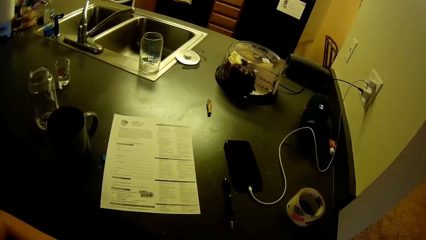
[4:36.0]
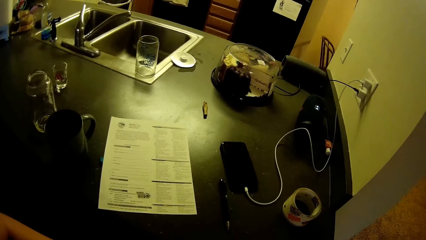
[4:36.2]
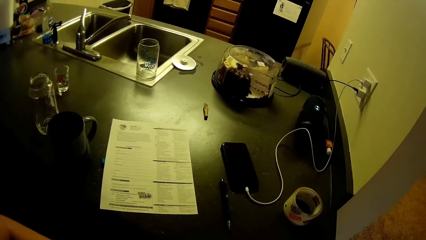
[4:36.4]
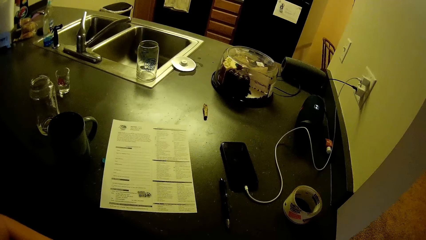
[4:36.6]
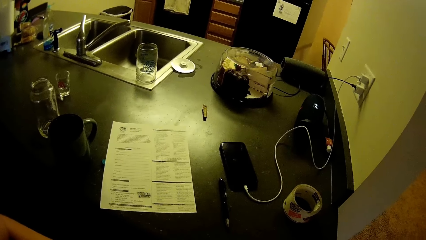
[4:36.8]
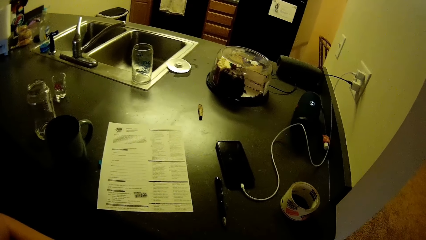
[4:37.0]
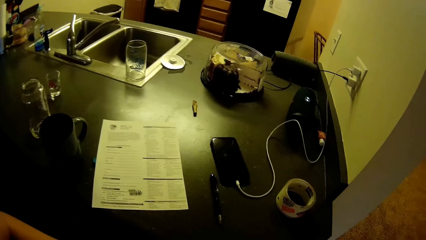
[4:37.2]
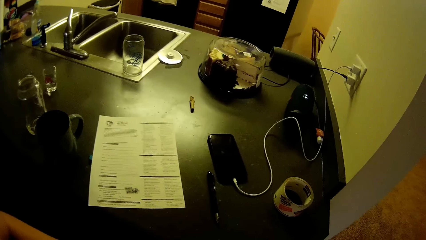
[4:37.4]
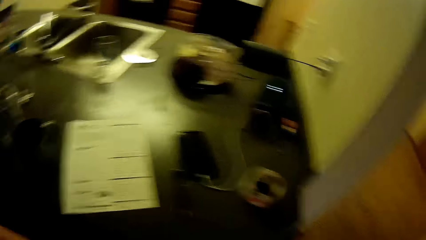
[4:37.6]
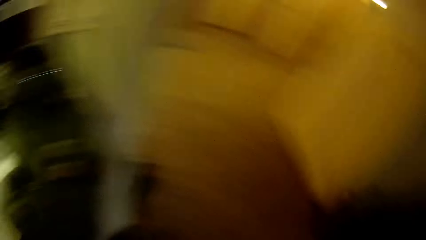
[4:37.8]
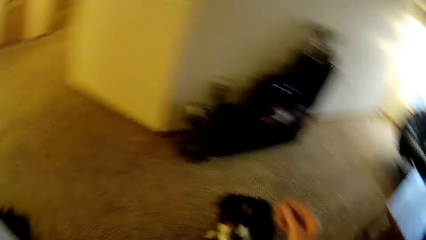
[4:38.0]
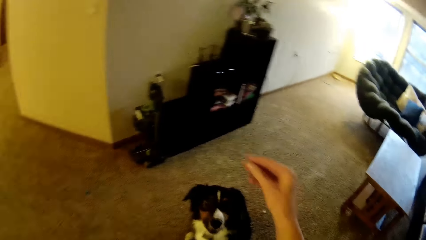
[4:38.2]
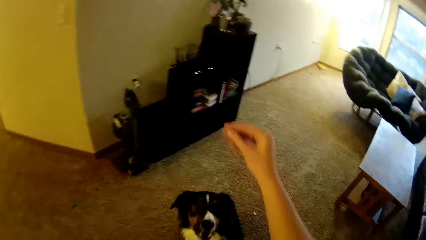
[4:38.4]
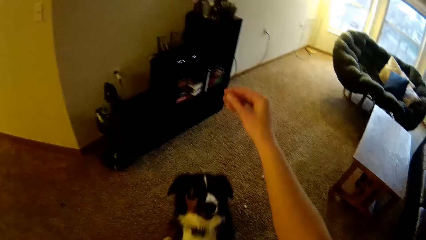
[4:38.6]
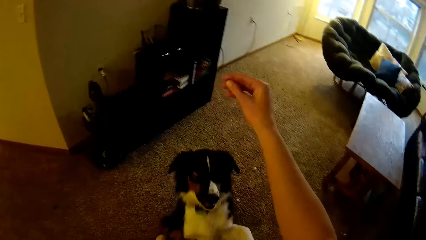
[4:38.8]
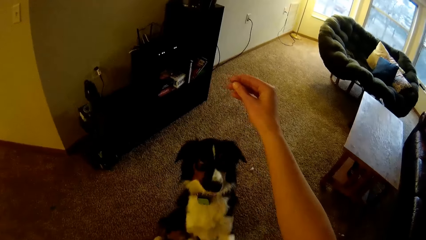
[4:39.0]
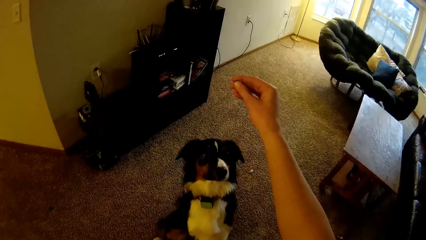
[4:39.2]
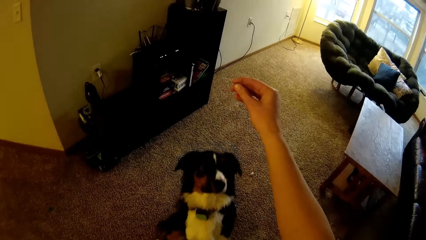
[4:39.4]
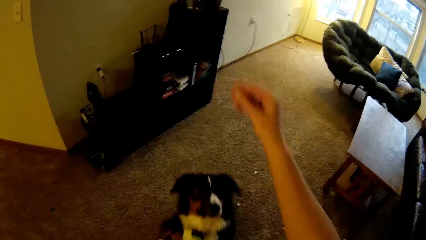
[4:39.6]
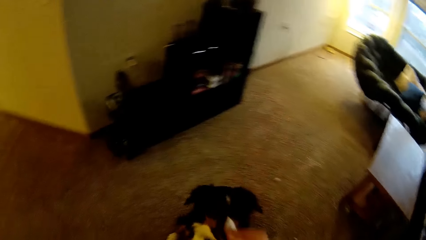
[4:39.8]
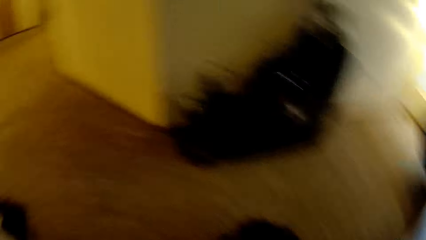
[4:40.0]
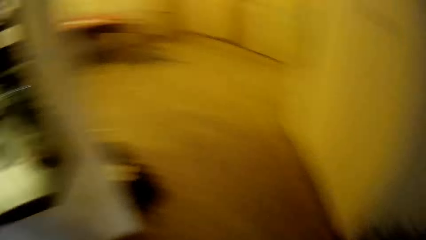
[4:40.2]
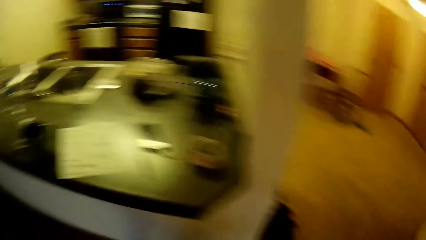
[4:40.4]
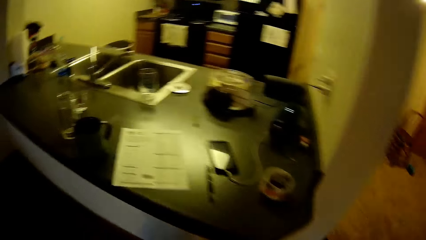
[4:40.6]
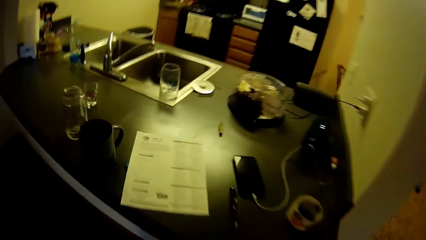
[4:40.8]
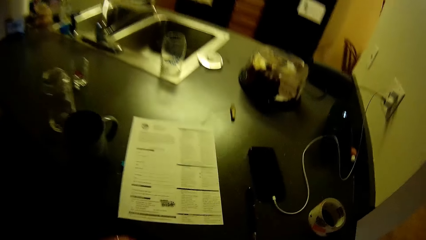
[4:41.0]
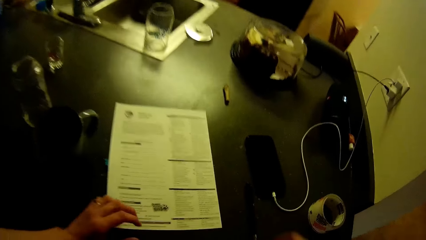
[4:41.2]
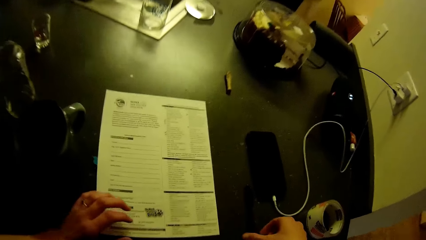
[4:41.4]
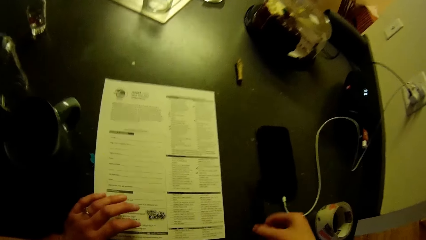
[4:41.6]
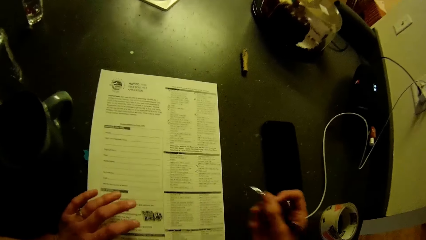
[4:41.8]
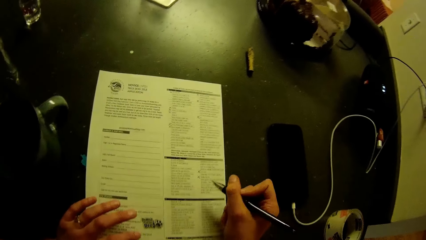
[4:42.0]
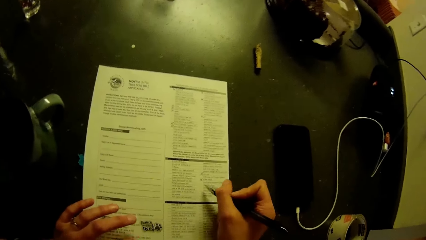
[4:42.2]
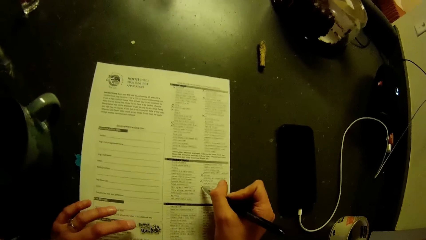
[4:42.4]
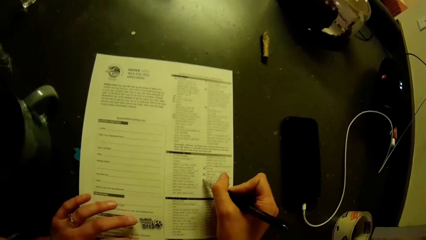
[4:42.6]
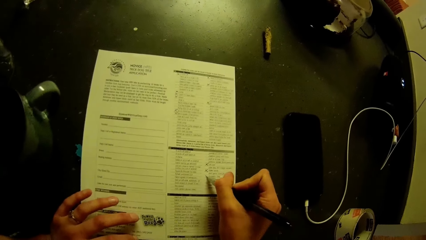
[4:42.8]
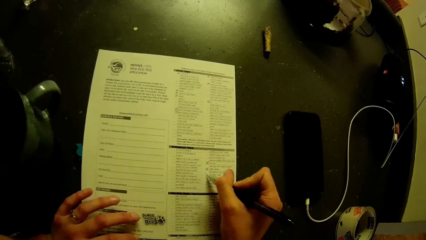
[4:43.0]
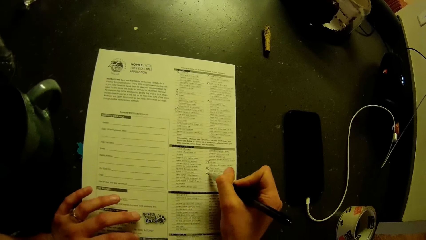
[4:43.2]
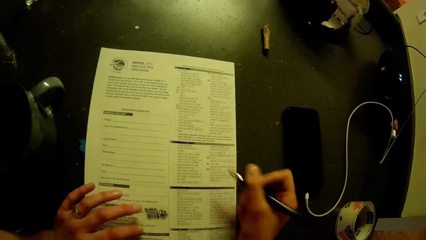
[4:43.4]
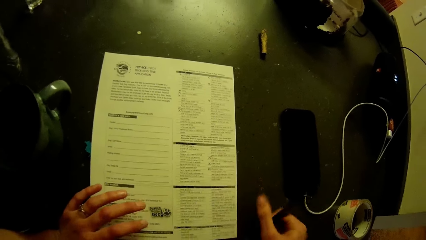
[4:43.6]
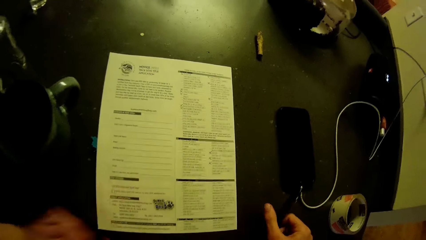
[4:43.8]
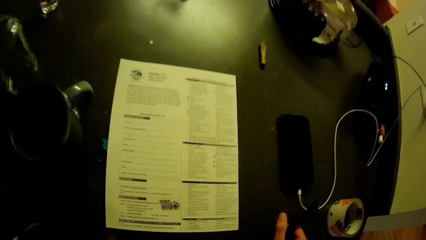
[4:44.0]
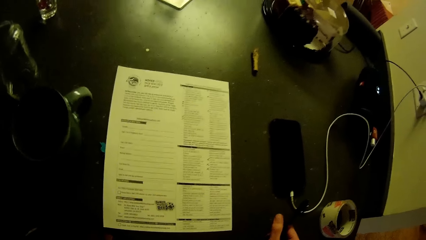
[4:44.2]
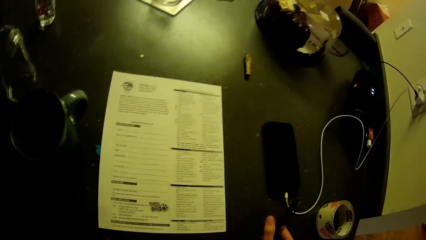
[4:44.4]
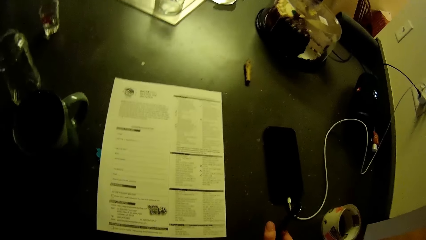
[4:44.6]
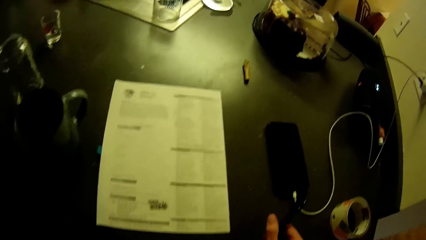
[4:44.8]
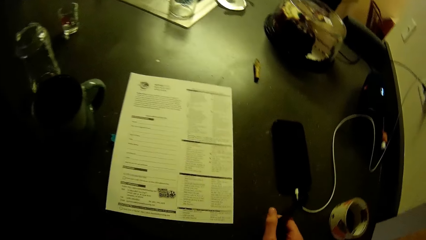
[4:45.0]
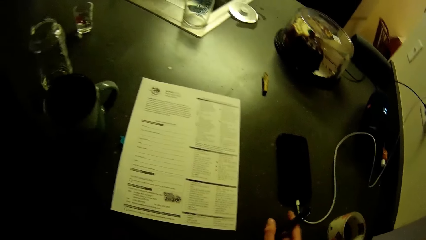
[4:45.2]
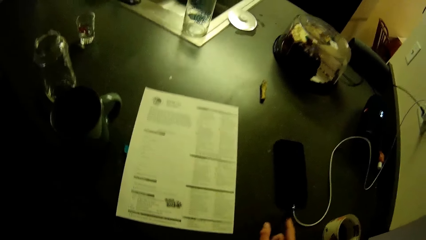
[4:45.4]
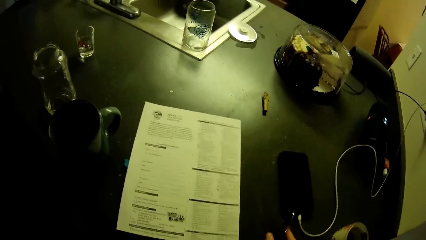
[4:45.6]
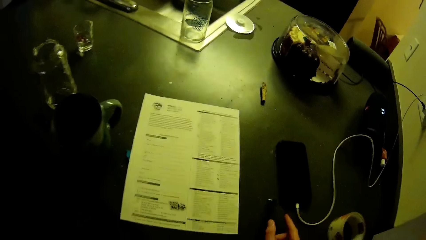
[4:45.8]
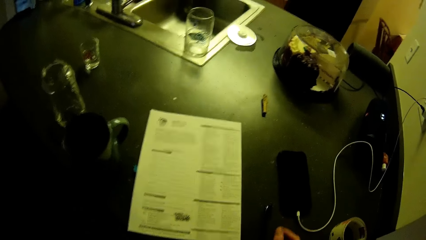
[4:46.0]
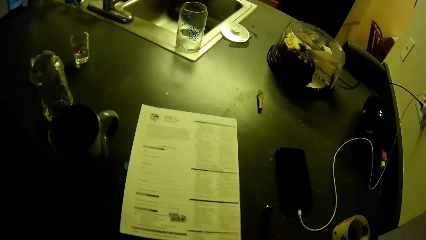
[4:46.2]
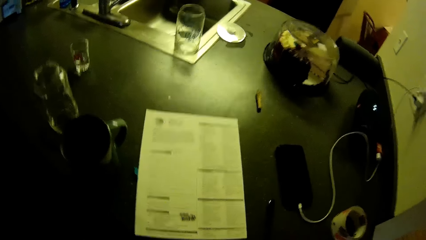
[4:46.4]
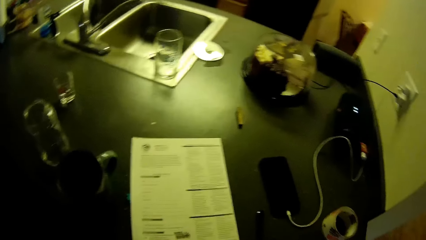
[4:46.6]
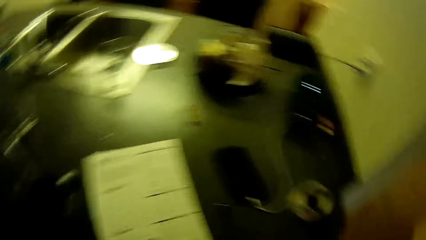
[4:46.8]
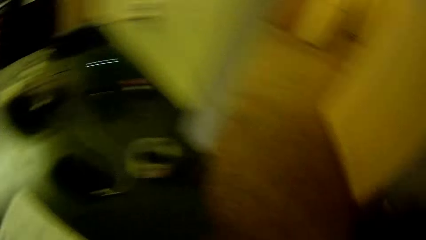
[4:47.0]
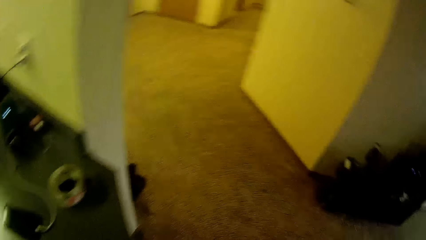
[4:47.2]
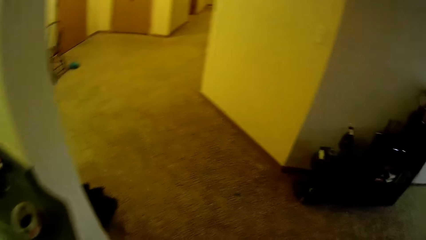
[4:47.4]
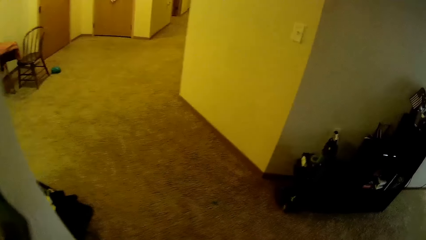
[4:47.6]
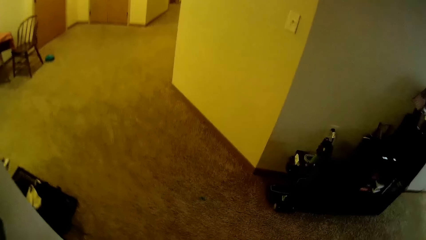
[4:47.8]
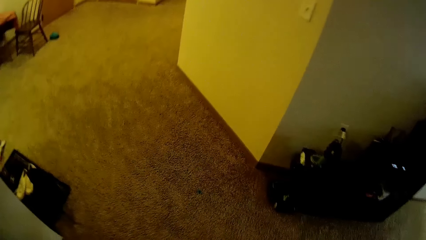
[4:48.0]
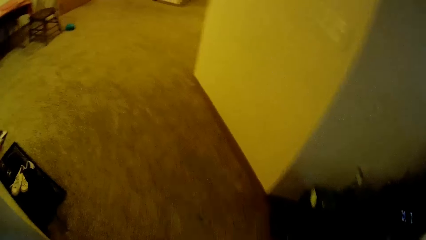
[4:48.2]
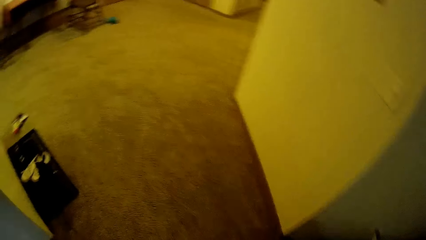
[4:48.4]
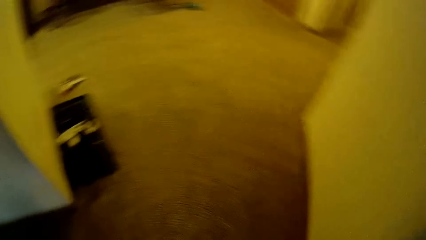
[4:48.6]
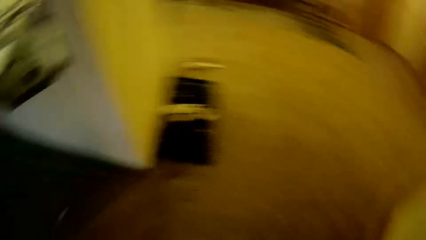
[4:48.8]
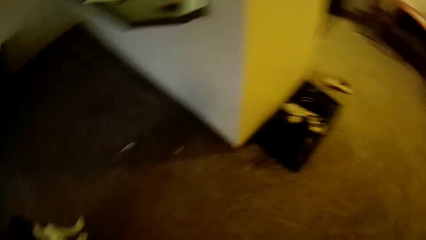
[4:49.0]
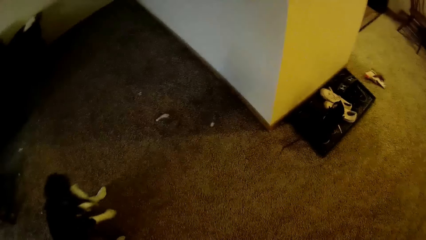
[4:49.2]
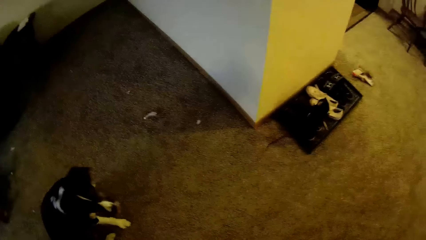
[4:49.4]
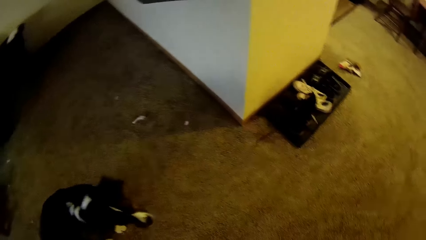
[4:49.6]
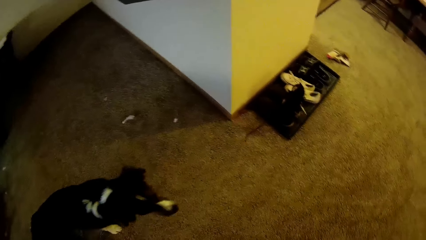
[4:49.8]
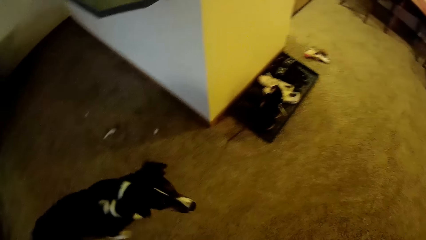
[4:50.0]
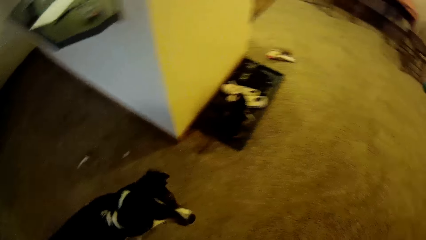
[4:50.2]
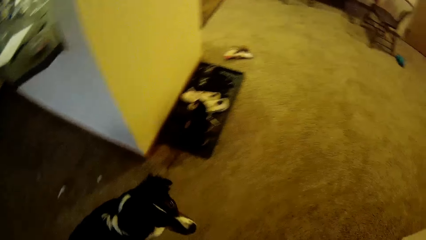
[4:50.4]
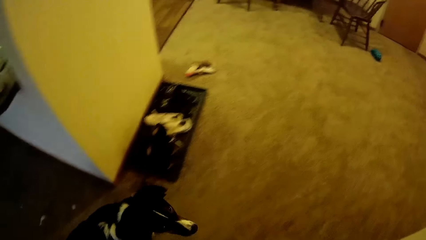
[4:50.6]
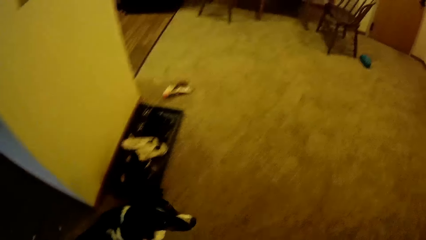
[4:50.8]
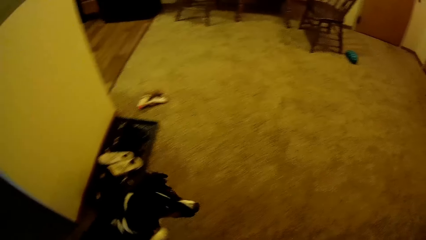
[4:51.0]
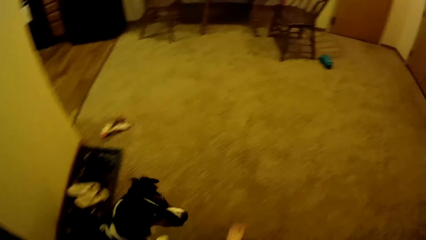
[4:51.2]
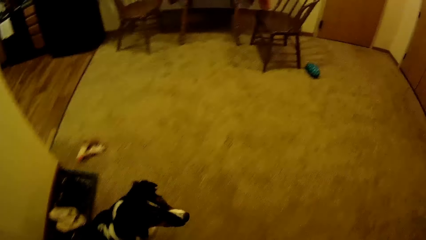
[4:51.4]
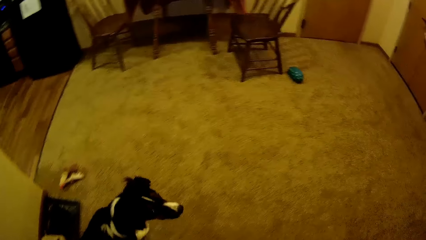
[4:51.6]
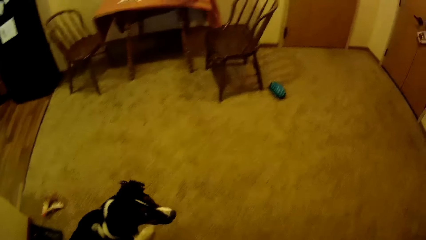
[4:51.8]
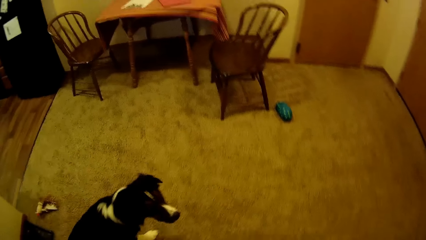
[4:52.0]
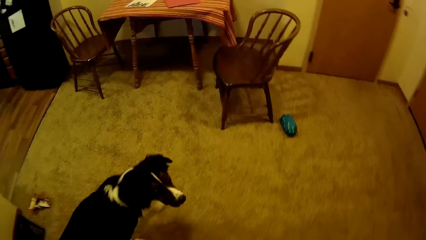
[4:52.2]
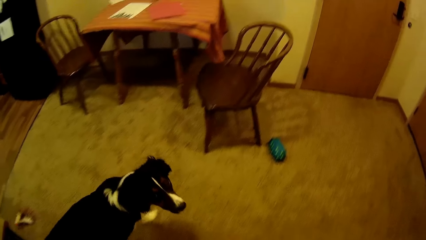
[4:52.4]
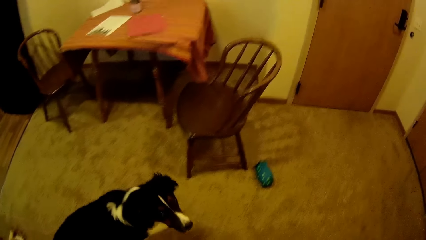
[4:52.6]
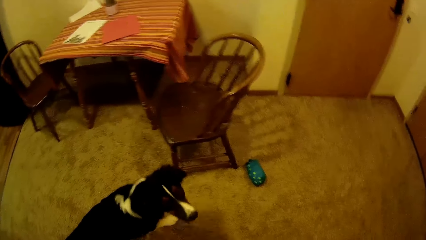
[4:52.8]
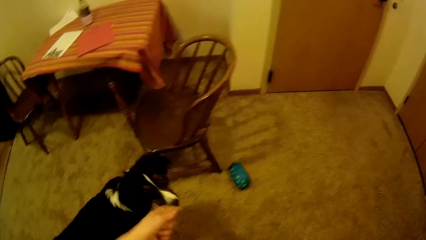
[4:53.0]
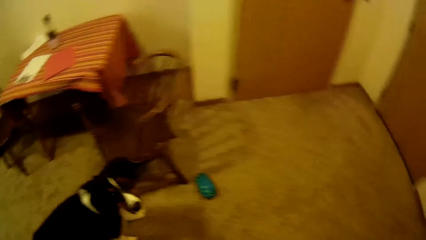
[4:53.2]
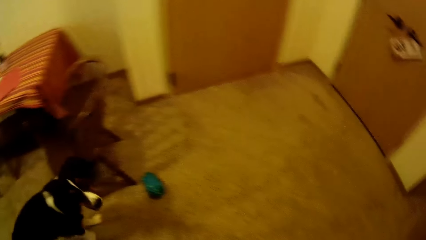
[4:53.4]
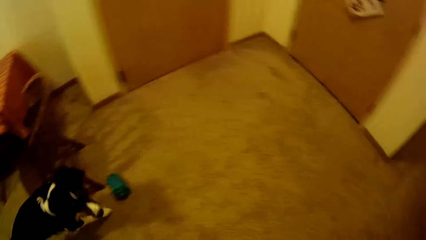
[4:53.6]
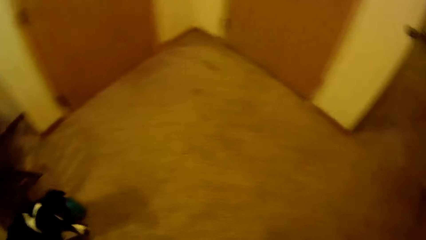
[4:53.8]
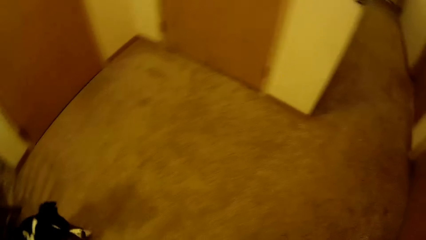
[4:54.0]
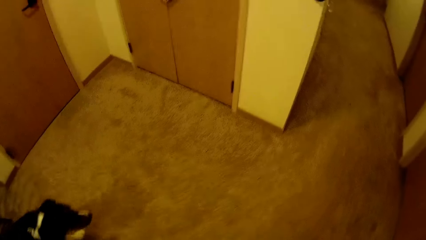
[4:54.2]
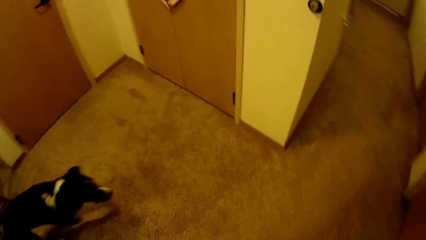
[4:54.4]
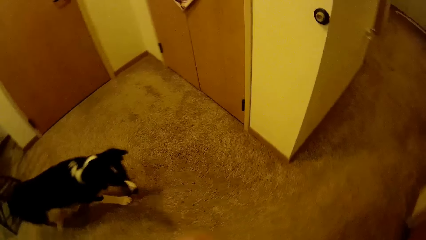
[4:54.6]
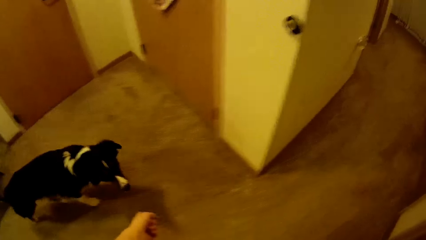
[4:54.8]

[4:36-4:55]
The camera wearer looks at a sheet of paper. She raises her hand. She picks up the pen on the kitchen slab. She fills an application checklist on the kitchen slab. She drops the pen on the kitchen slab. She walks on the floor. She stares at the dog. She trains the dog around the house. She walks on the floor followed by the dog.
